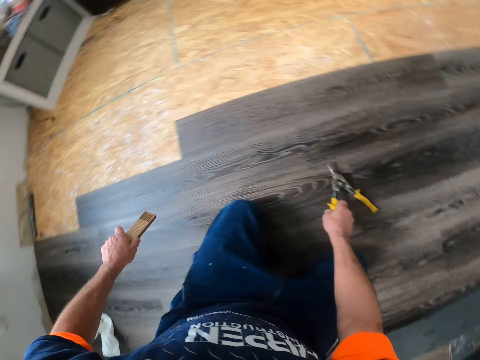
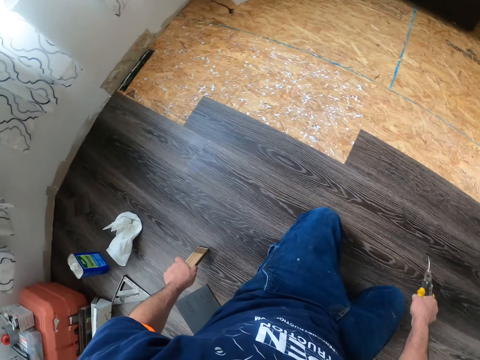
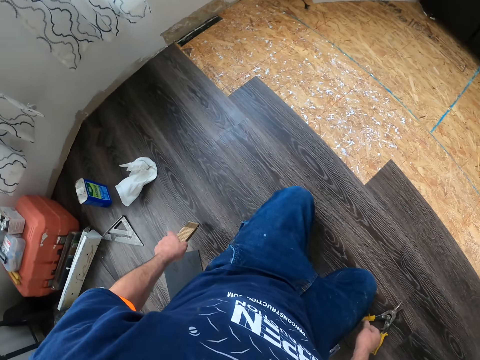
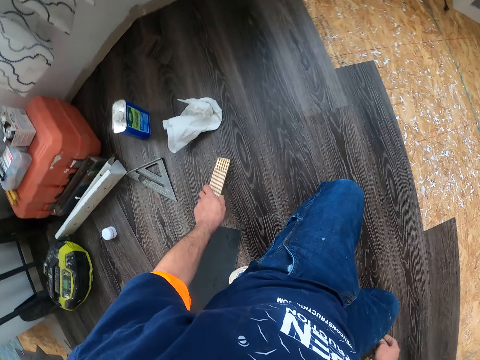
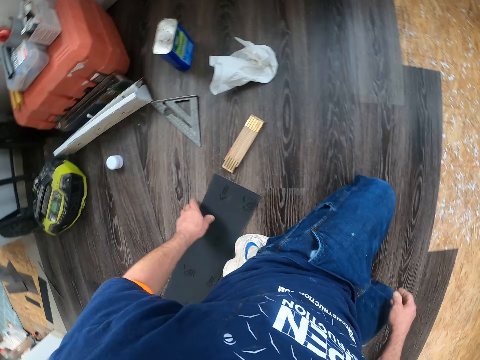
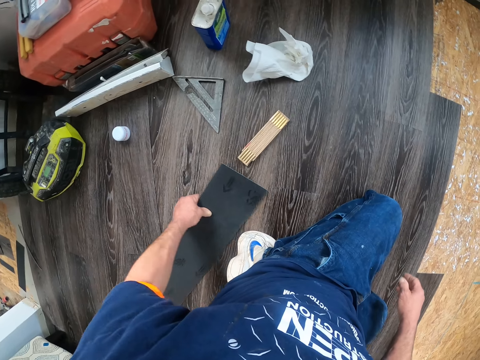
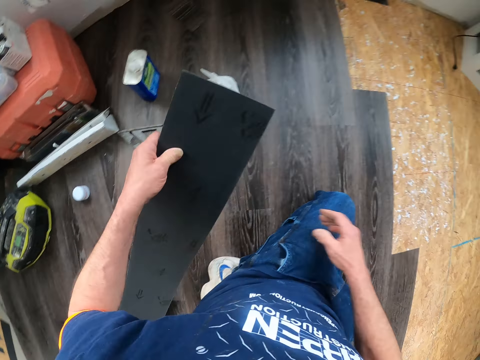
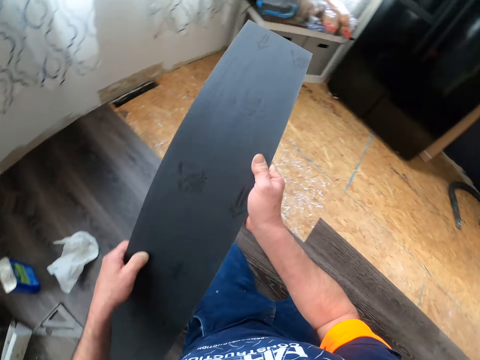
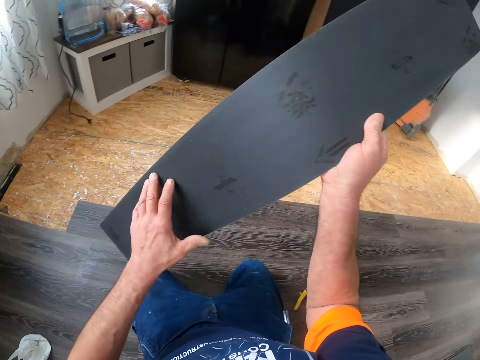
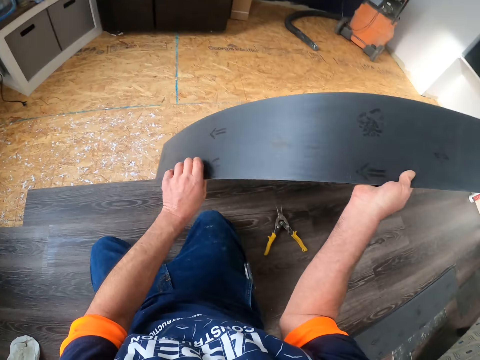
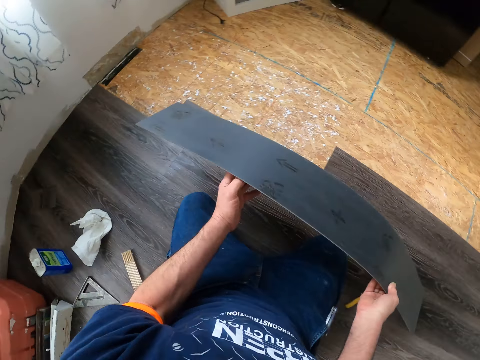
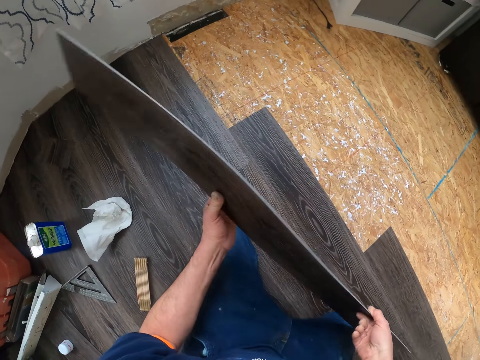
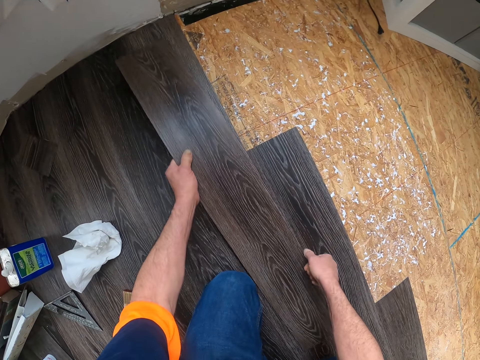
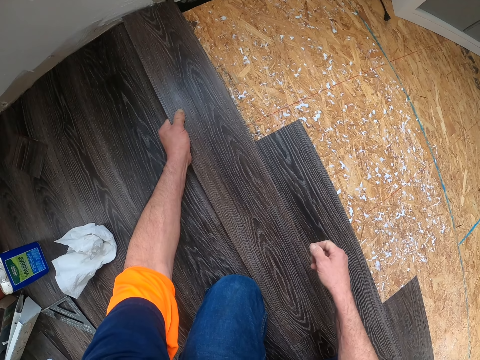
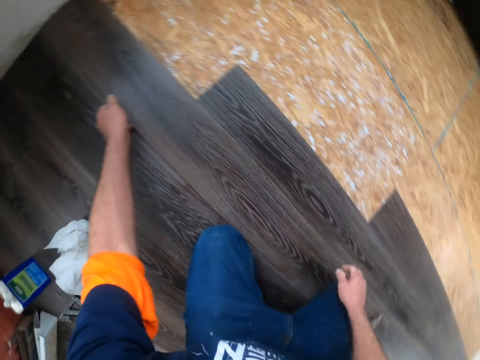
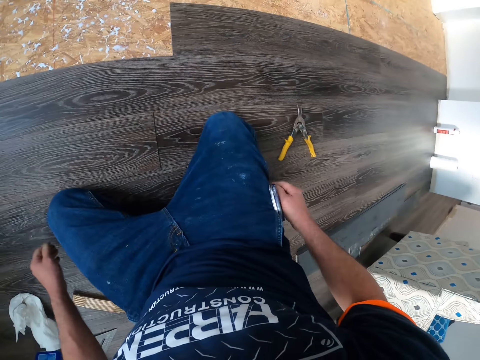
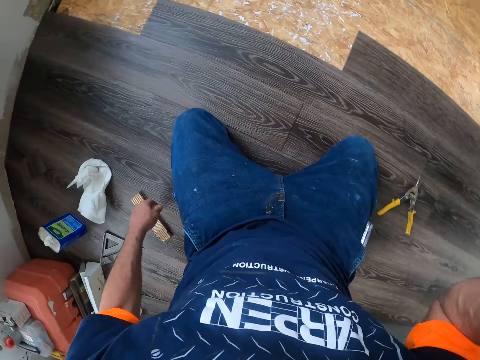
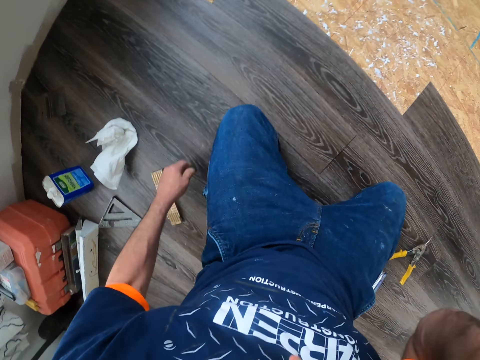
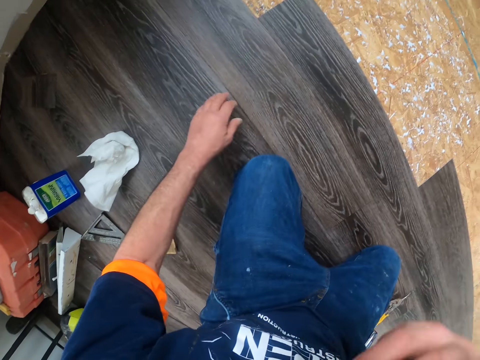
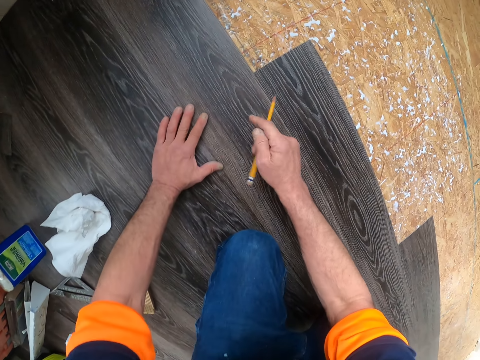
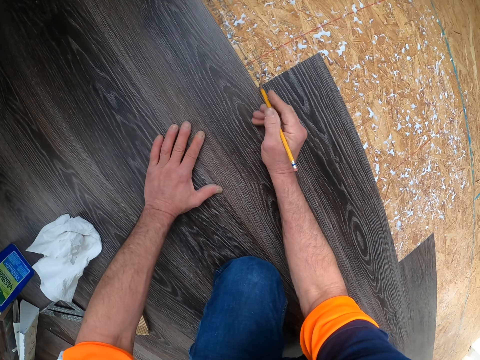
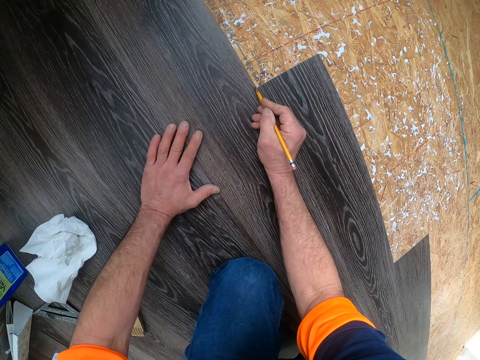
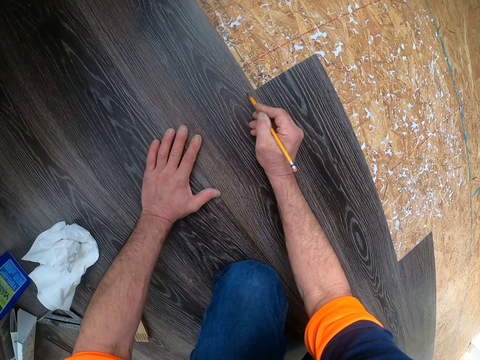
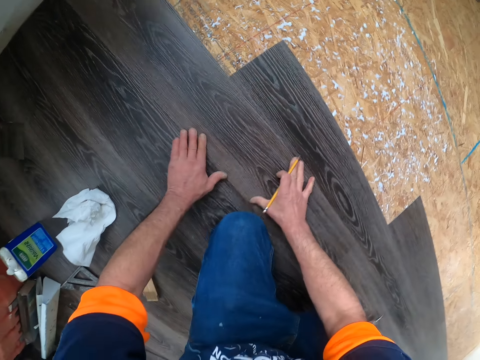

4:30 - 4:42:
The camera wearer takes the cutter scissors. They hold something. They pick up the plywood or vinyl tile from the floor. They put something on the floor. They hold the vinyl tile, move the vinyl tile, and turn the vinyl tile. They put the plywood on the floor. They are raising the right hand. They lower the hand. They put a mark on the plywood with a pencil.

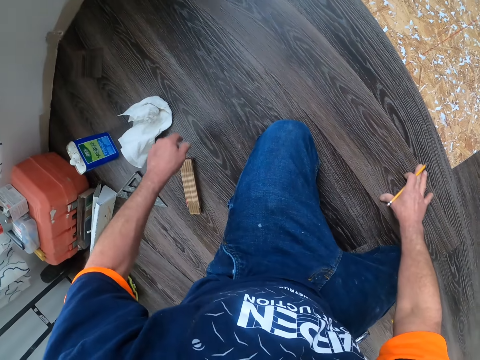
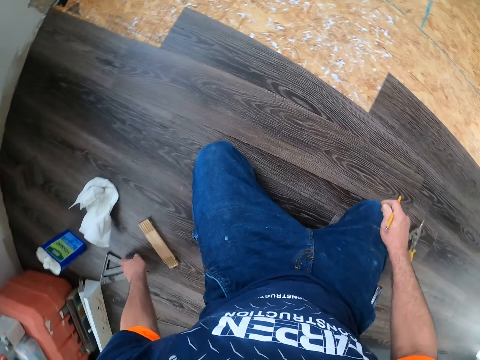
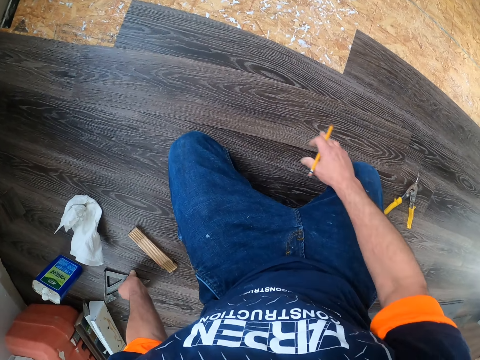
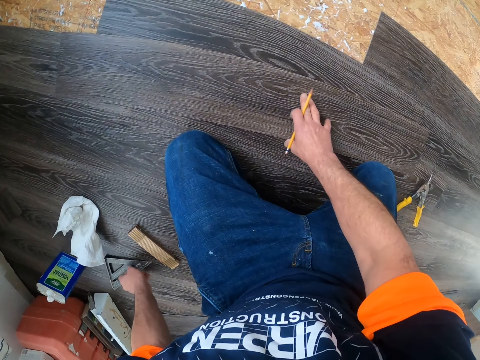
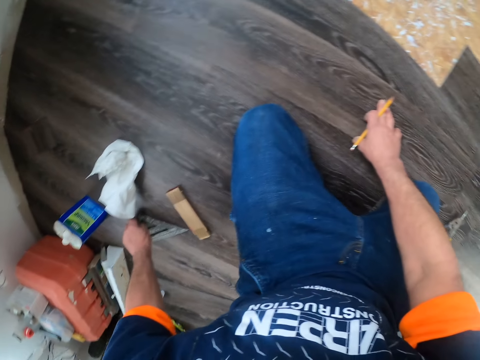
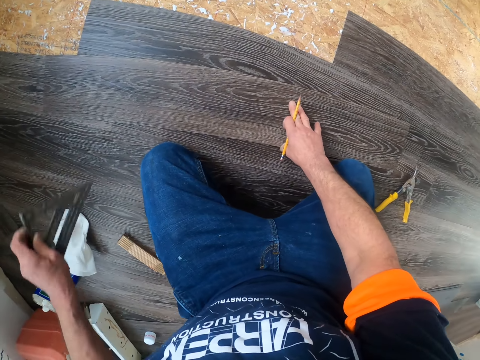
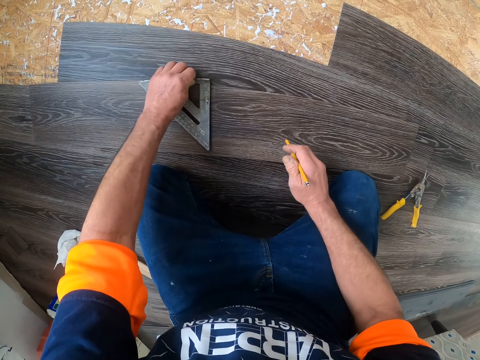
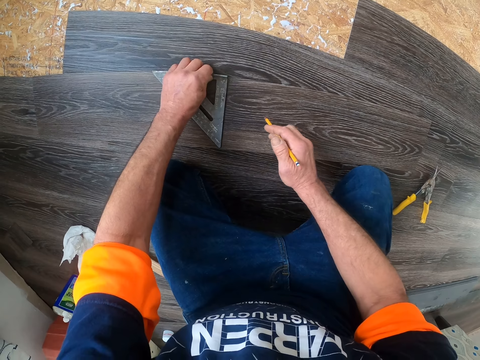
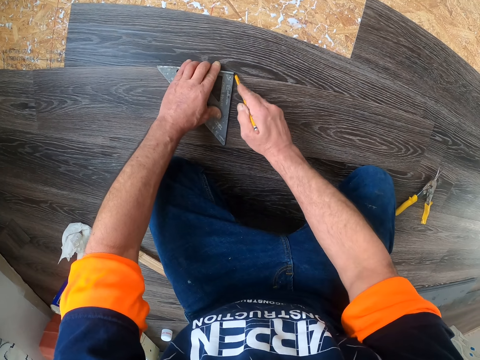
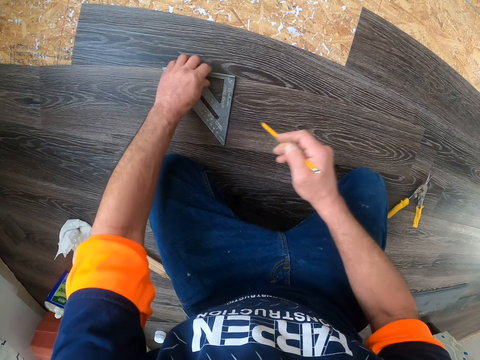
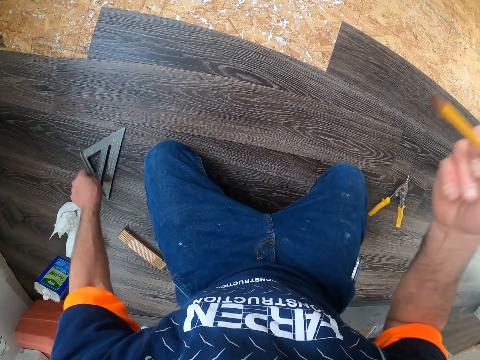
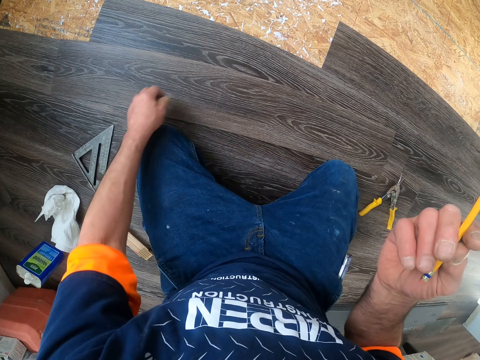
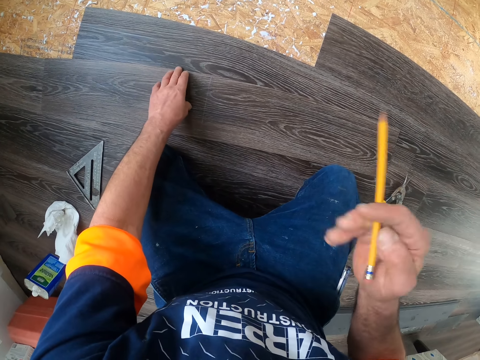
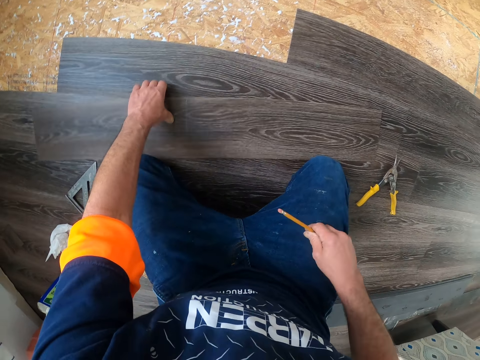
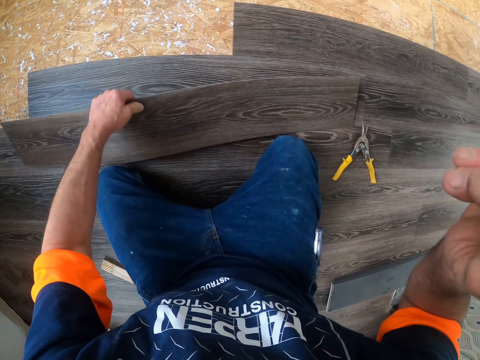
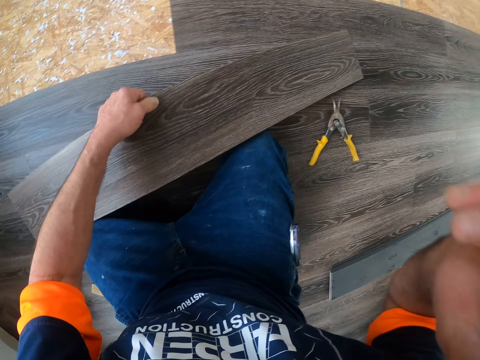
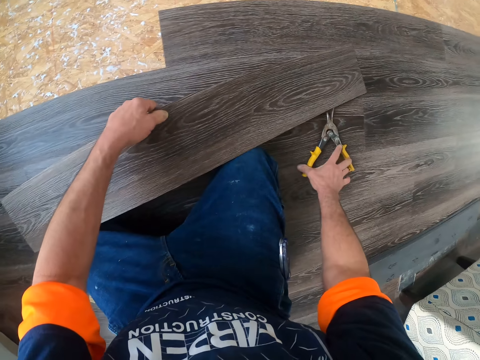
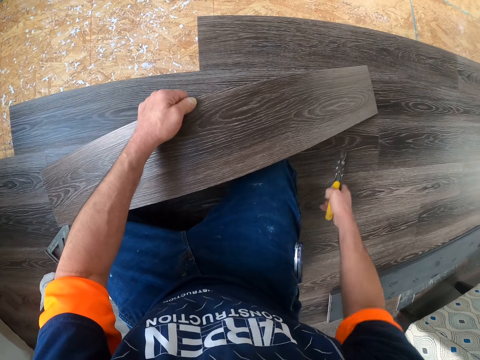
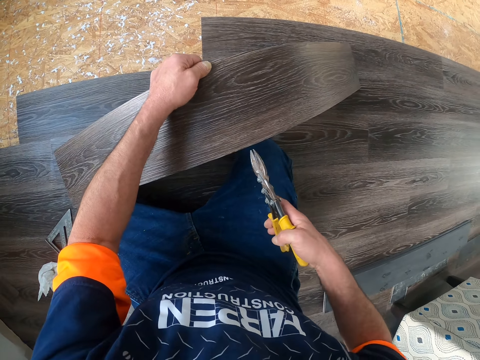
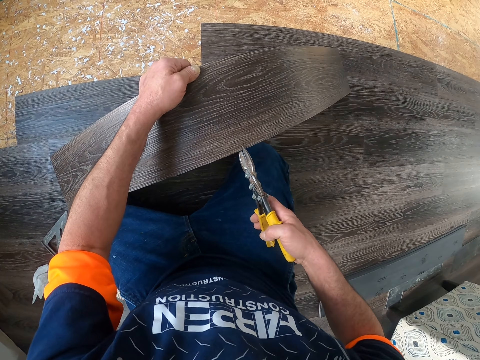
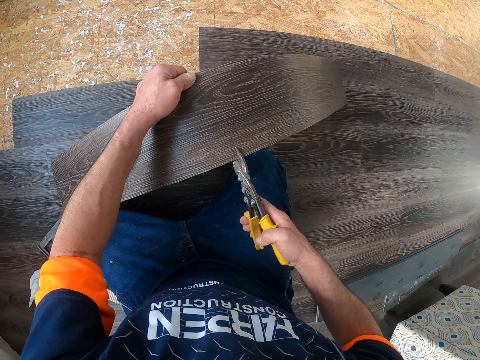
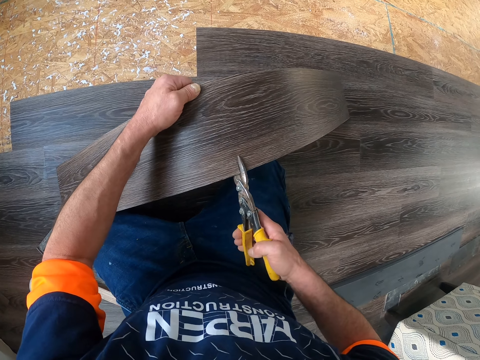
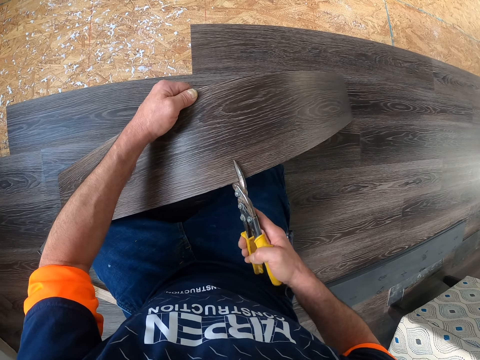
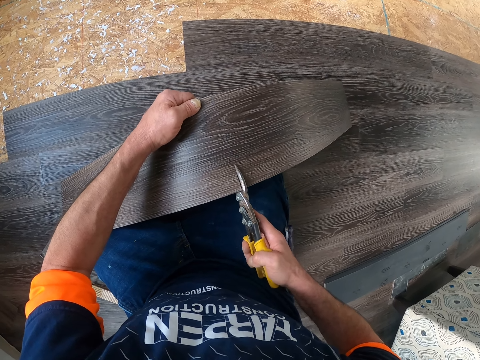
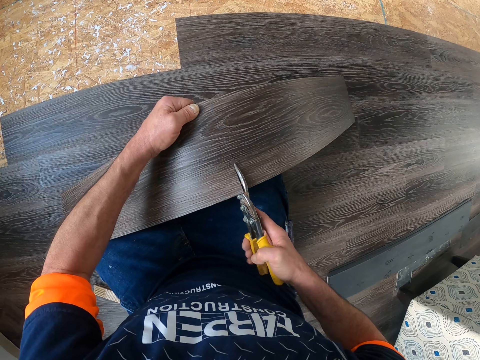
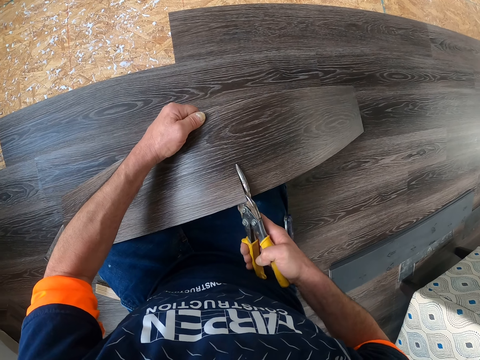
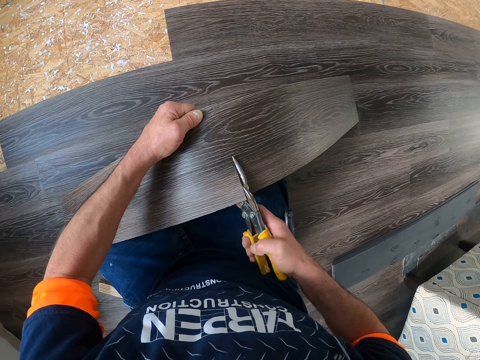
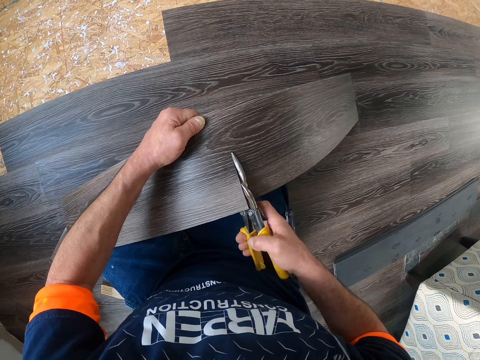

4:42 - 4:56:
The camera wearer moves the vinyl tile. They pick up a ruler or speed square from the floor, place the speed square on the floor, draw the vinyl tiles, move the speed square, and turn the pencil. They pick up the plywood and hold the vinyl tiles. They pick up pliers and cut the plywood with the pliers.
